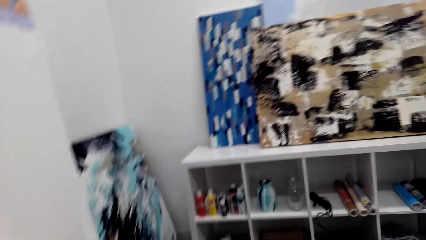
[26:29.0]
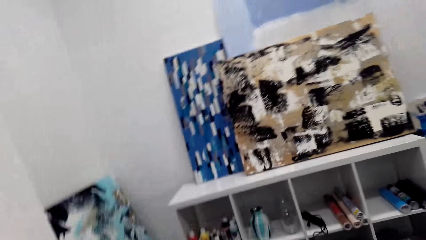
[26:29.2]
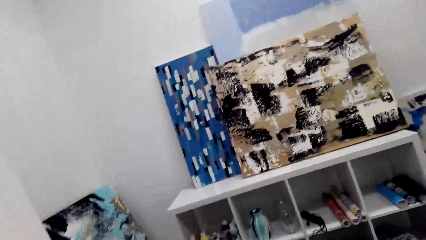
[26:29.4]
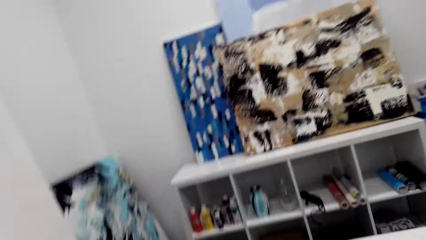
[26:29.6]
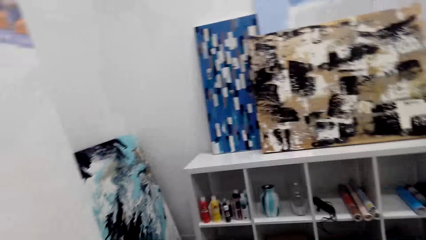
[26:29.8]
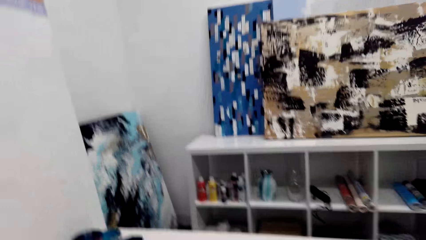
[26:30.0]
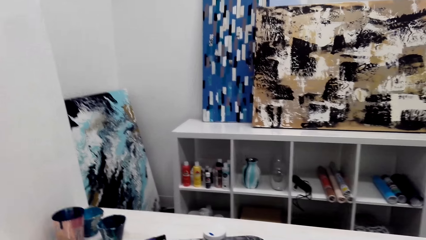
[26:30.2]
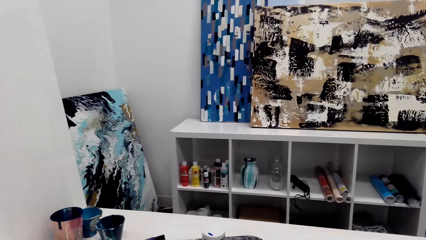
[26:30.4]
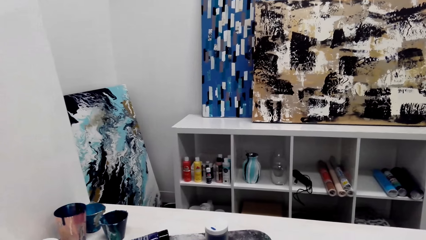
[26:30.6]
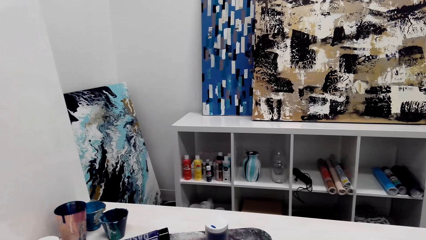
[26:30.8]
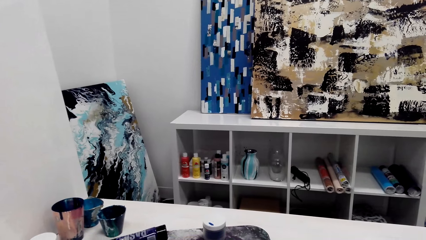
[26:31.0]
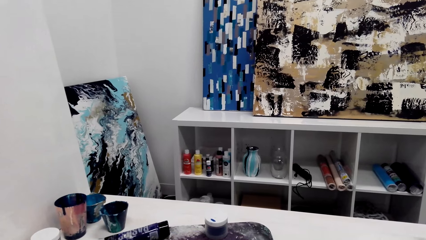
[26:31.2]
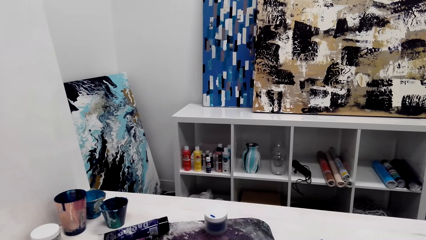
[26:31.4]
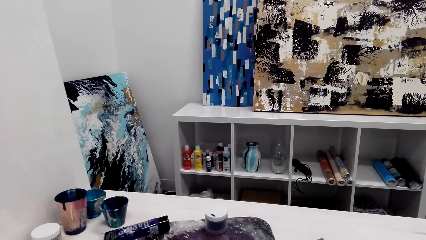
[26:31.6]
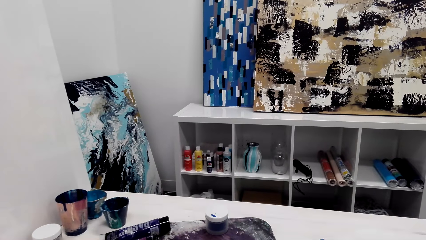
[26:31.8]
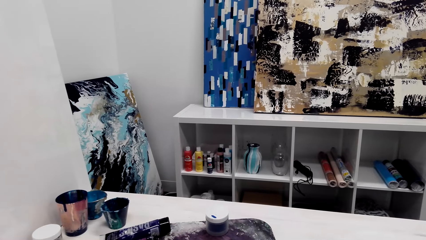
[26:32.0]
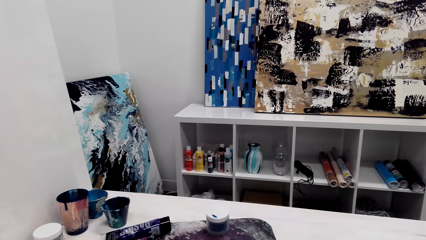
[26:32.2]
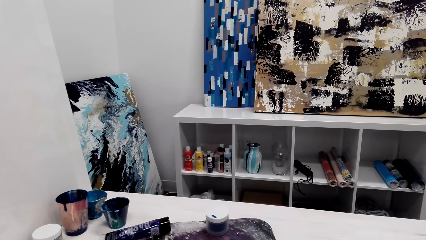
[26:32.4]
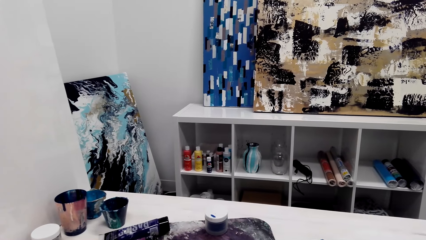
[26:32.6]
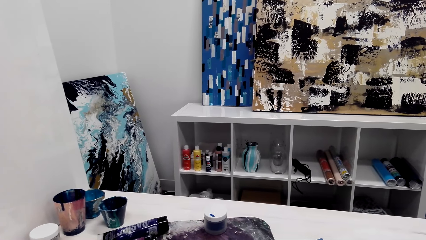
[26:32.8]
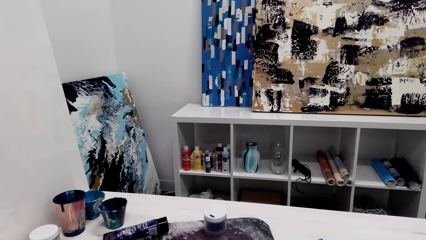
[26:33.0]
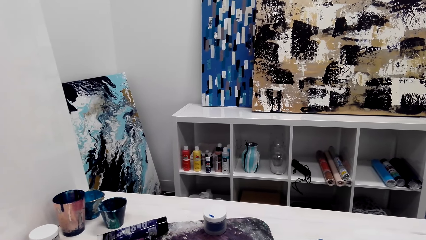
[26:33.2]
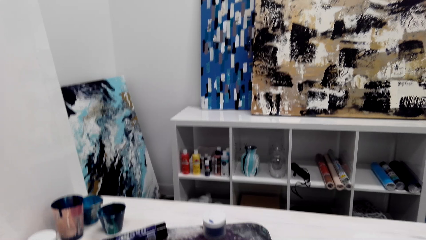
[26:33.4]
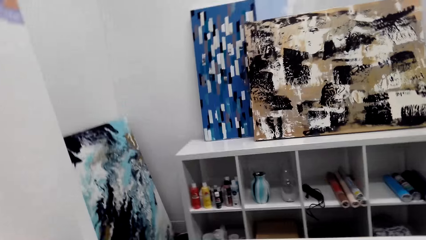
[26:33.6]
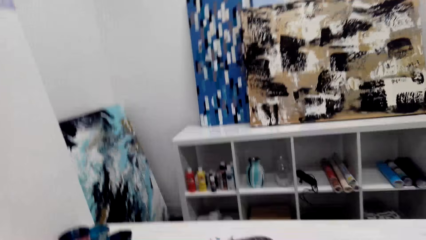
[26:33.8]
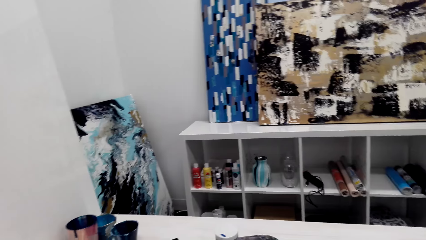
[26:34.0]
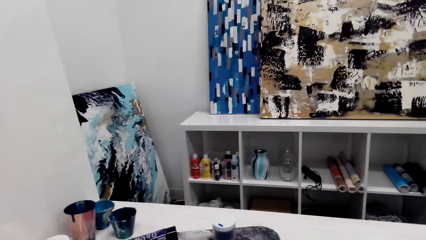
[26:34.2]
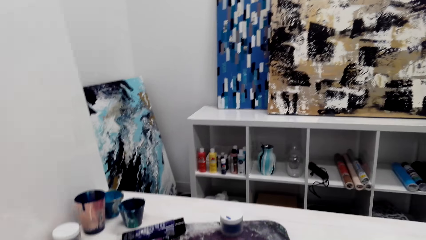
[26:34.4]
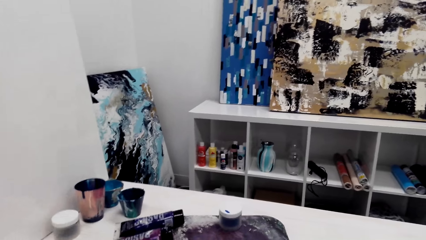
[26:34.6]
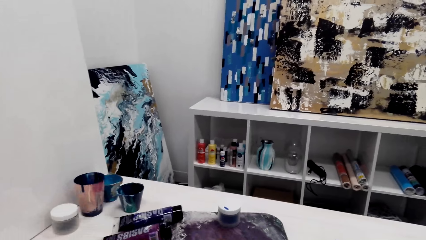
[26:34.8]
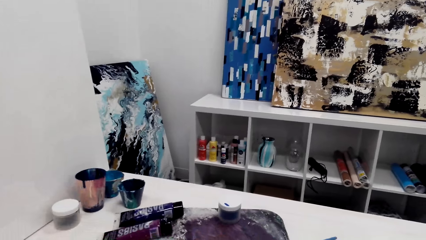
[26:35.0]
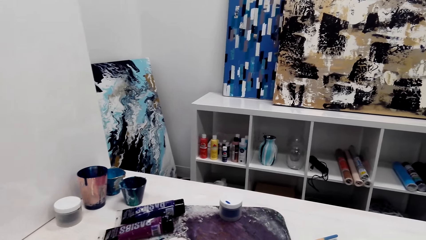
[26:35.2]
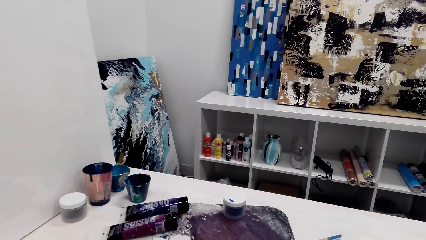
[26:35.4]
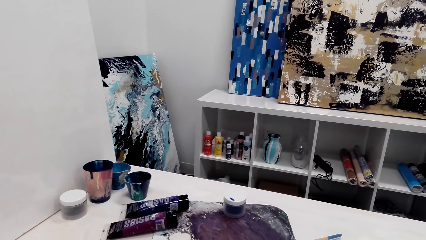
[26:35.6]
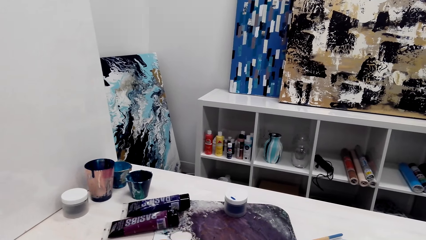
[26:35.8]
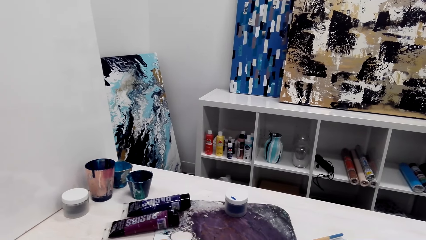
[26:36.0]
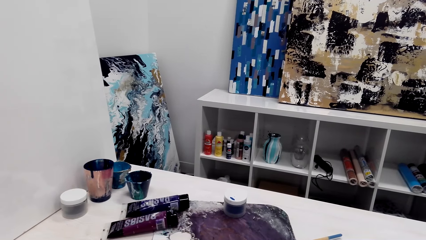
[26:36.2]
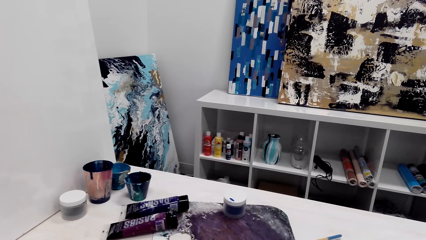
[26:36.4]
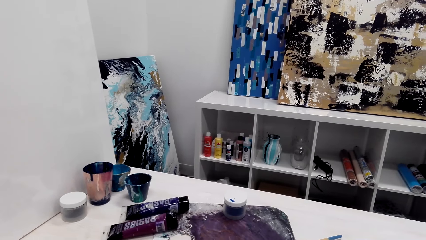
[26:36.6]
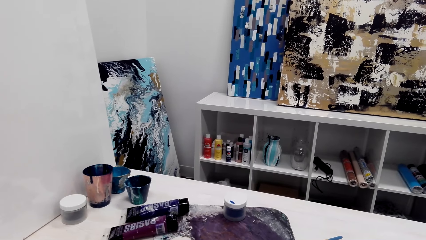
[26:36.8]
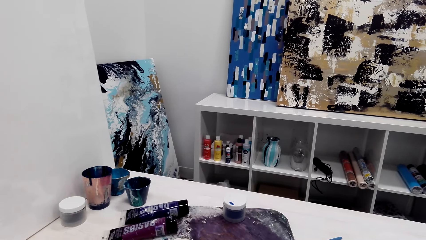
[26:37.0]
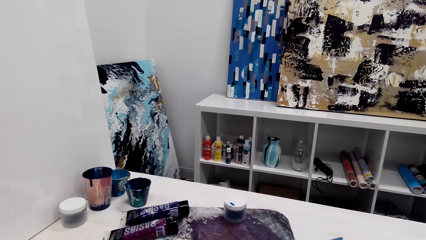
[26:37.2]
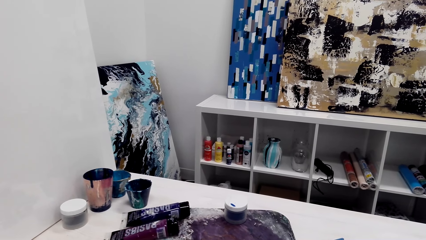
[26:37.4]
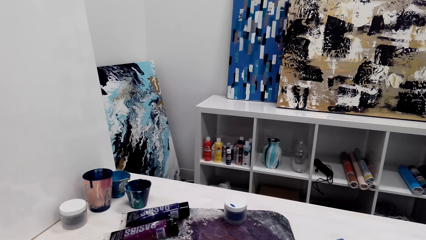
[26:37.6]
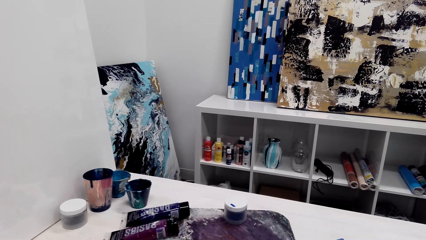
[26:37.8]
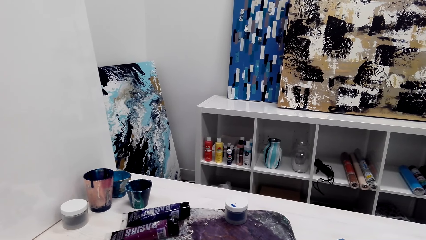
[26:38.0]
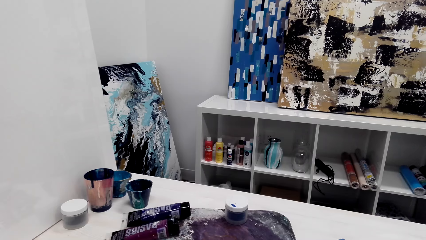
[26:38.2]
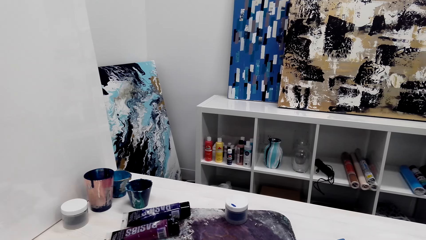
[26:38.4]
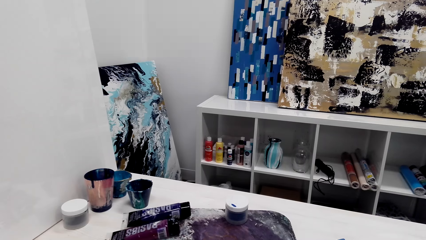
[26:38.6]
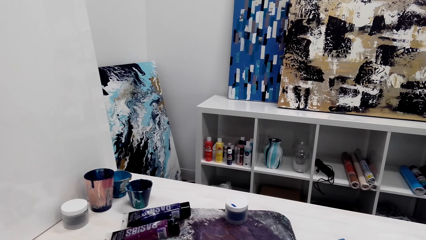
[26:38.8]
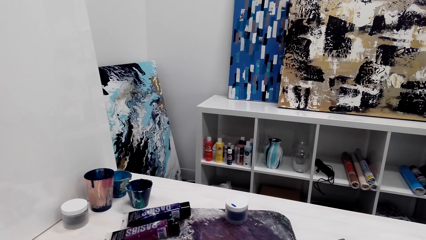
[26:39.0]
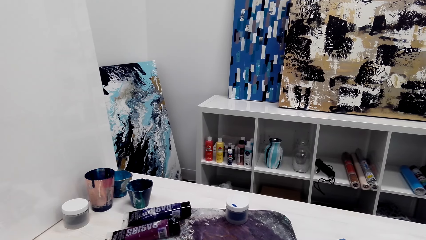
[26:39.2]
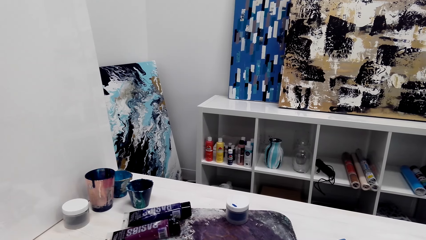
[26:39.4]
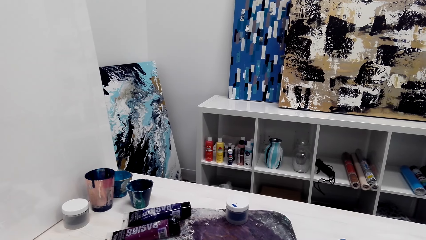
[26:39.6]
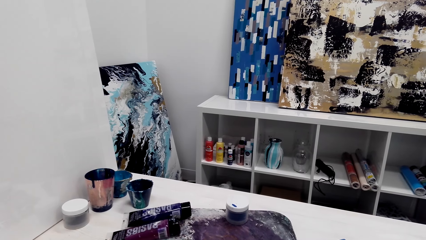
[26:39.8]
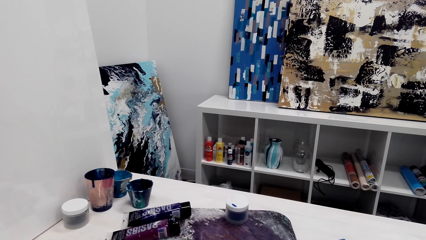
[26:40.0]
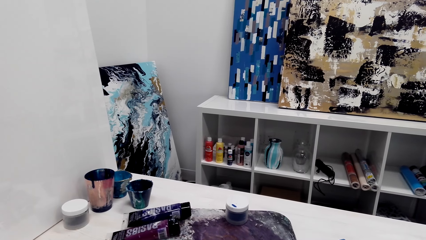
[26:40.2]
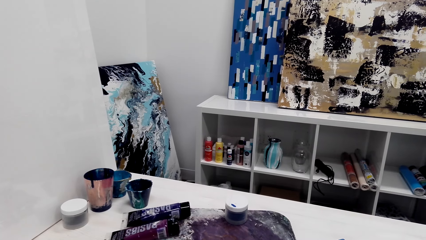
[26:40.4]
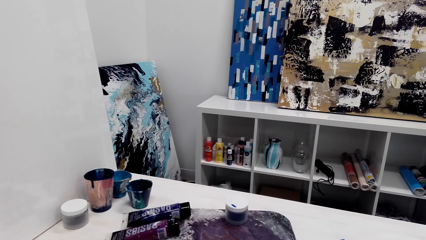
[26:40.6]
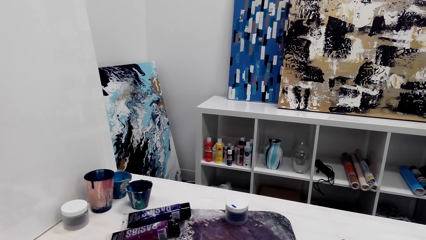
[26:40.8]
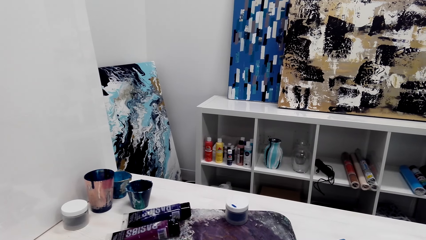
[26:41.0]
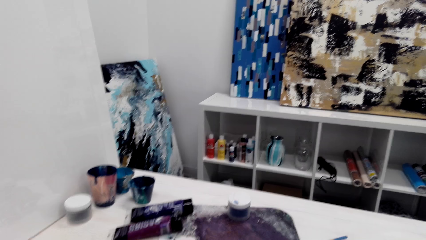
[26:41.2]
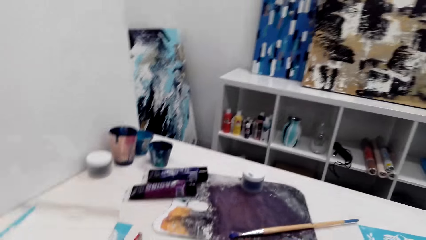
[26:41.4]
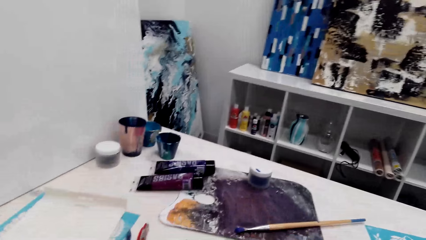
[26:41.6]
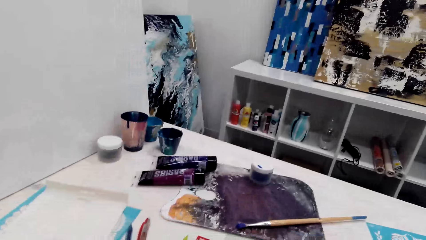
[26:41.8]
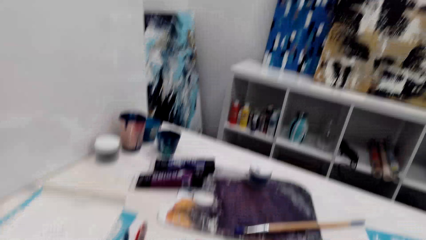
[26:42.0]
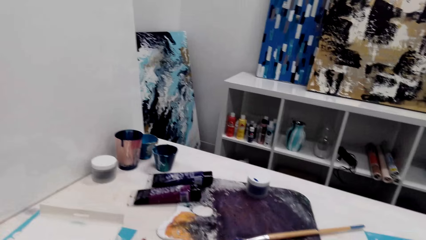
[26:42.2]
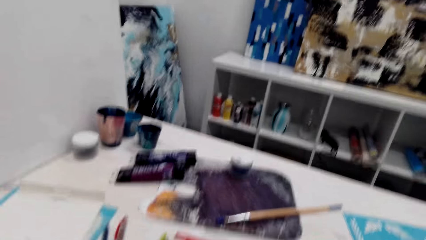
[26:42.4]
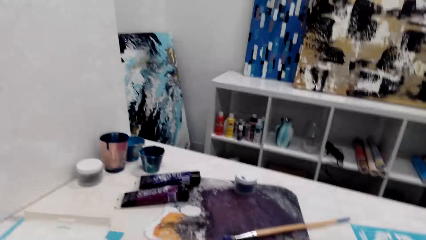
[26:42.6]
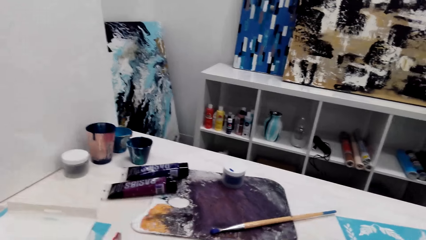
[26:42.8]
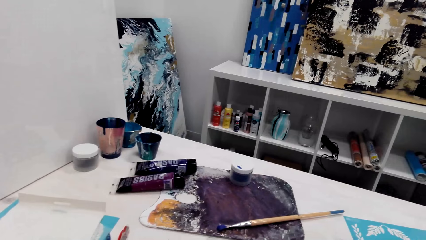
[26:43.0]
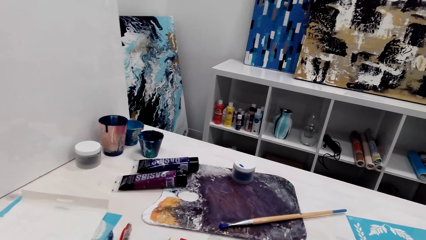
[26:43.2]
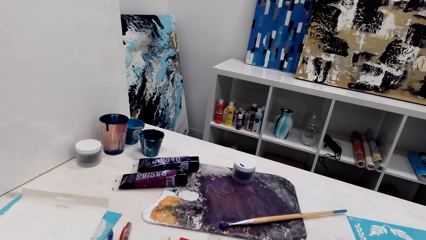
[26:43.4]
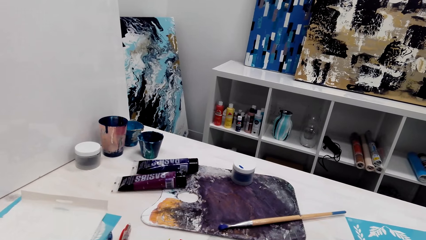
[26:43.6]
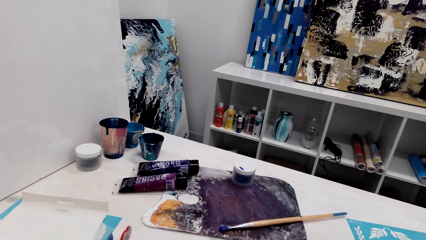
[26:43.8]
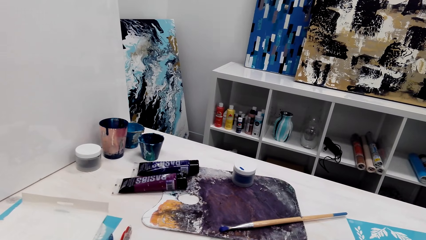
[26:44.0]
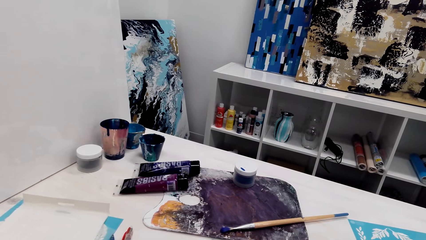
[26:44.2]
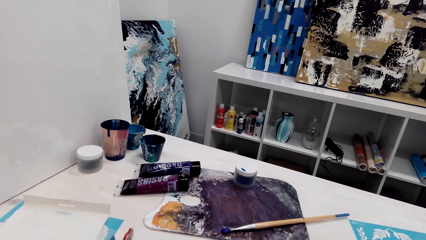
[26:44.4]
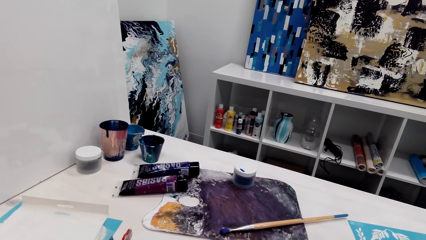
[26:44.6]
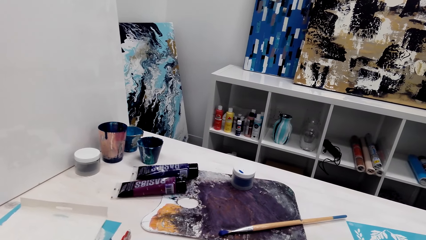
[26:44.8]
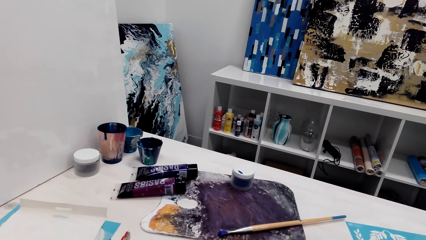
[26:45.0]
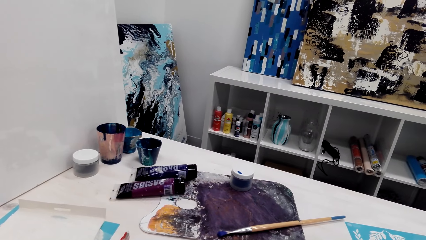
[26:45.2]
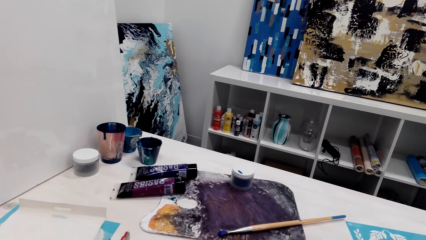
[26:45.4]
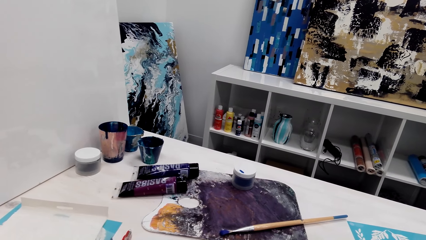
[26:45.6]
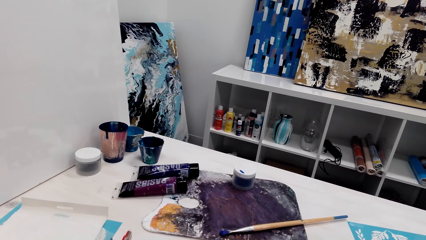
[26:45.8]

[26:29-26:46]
The camera wearer turns. They talk to another person. They turn.
